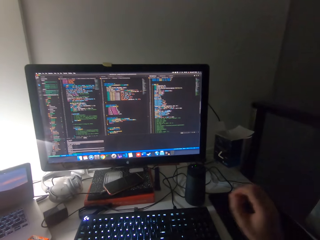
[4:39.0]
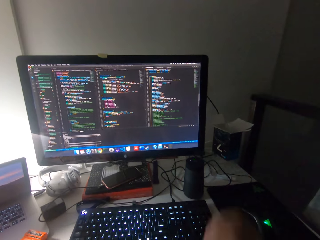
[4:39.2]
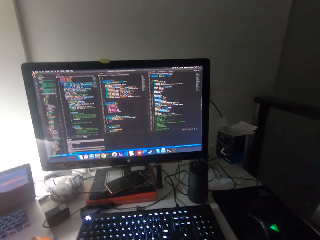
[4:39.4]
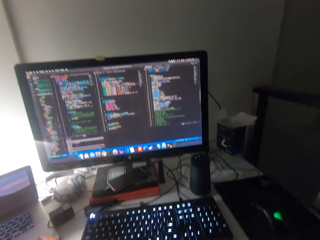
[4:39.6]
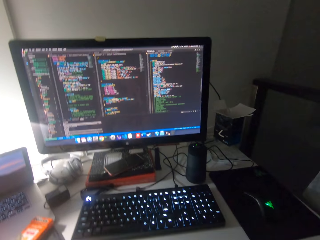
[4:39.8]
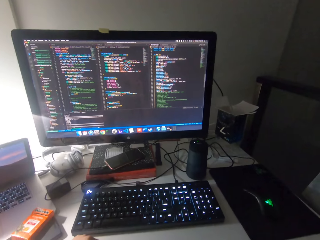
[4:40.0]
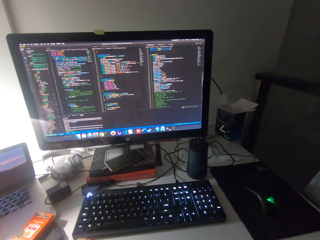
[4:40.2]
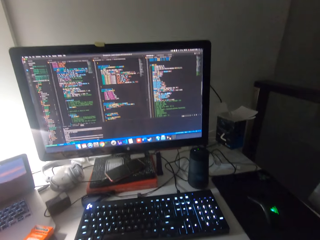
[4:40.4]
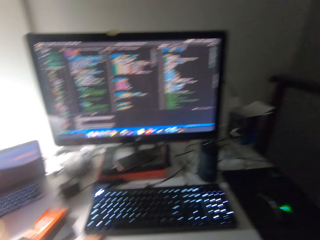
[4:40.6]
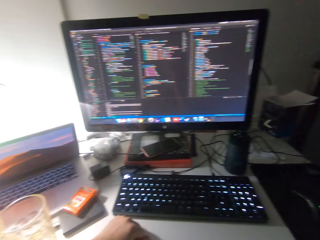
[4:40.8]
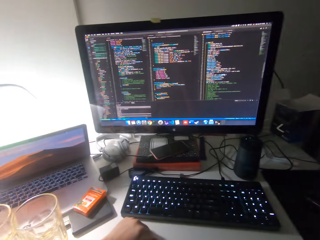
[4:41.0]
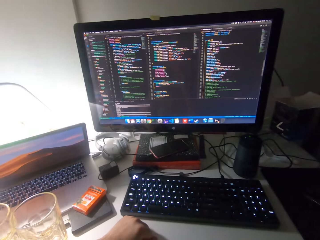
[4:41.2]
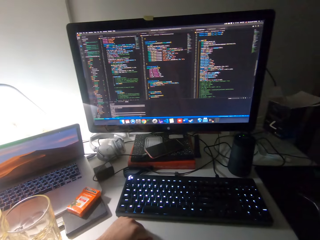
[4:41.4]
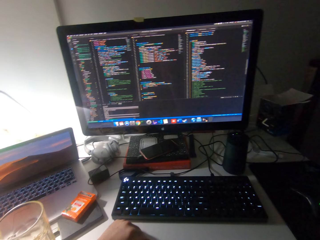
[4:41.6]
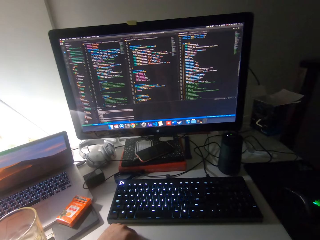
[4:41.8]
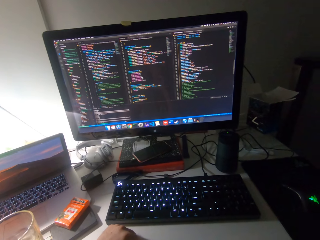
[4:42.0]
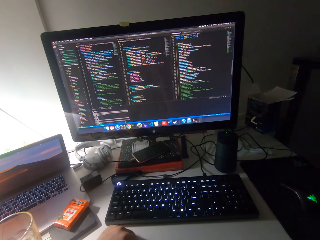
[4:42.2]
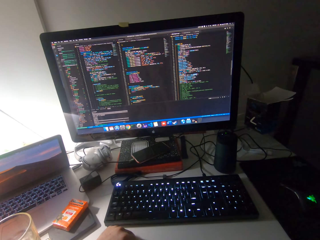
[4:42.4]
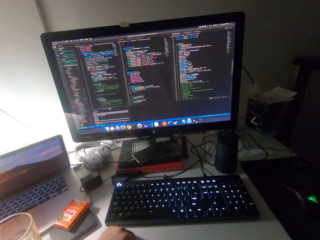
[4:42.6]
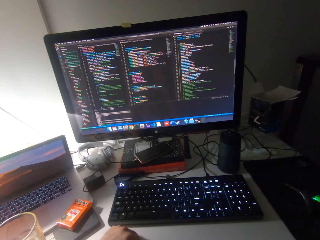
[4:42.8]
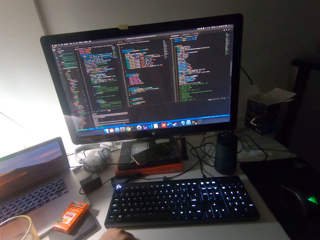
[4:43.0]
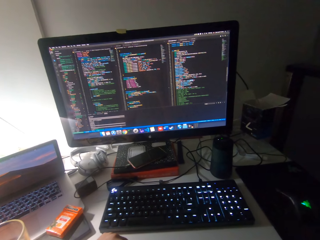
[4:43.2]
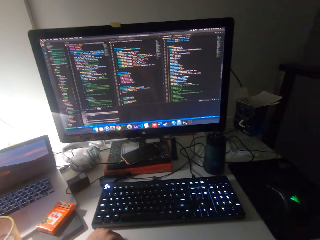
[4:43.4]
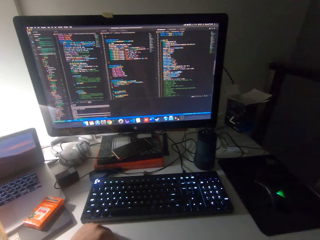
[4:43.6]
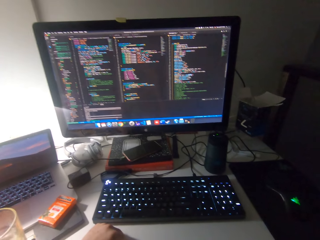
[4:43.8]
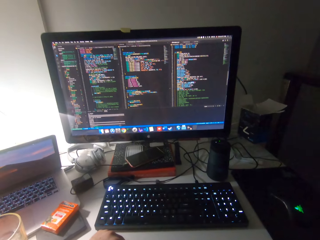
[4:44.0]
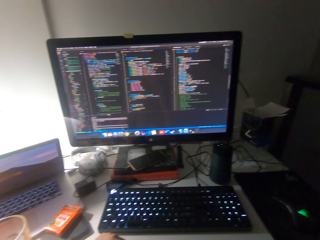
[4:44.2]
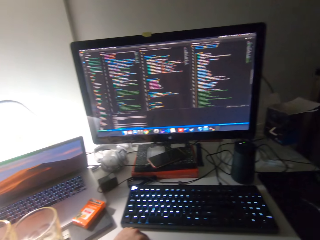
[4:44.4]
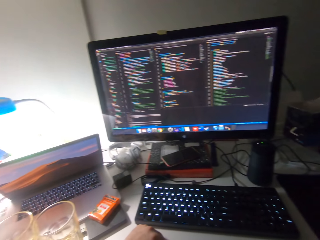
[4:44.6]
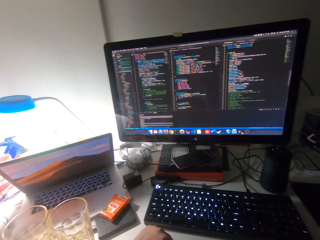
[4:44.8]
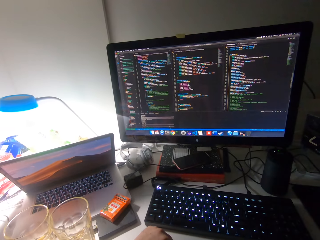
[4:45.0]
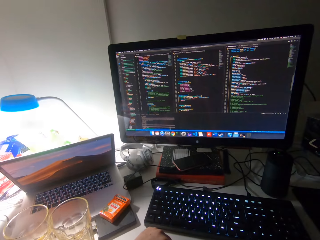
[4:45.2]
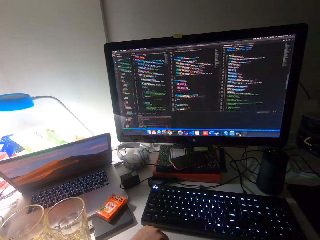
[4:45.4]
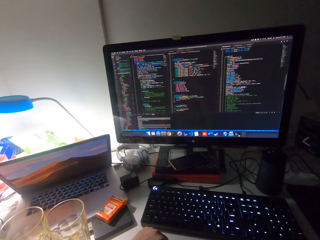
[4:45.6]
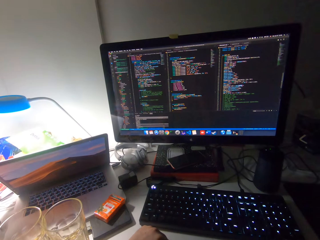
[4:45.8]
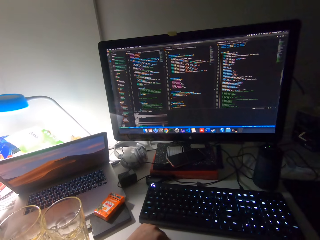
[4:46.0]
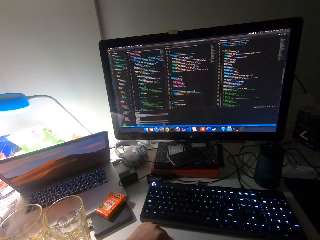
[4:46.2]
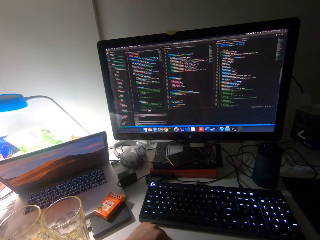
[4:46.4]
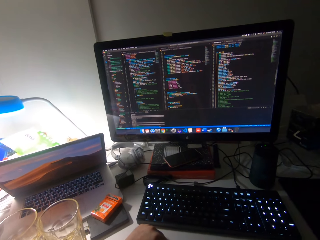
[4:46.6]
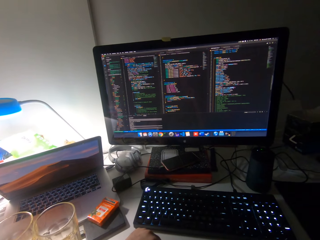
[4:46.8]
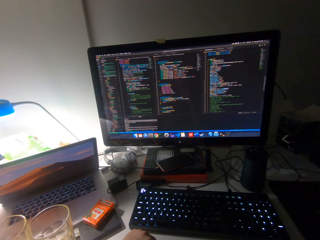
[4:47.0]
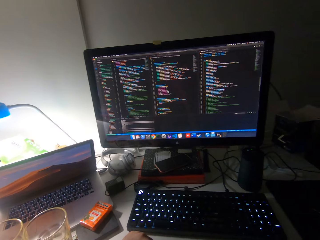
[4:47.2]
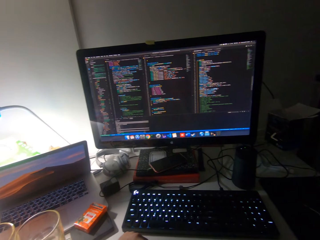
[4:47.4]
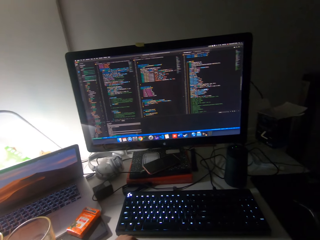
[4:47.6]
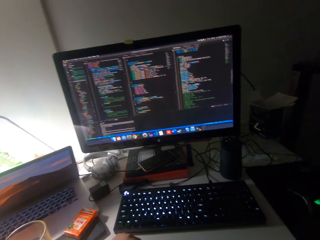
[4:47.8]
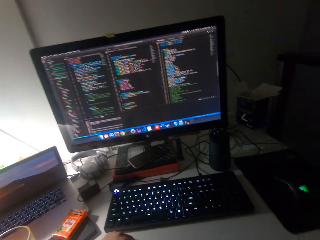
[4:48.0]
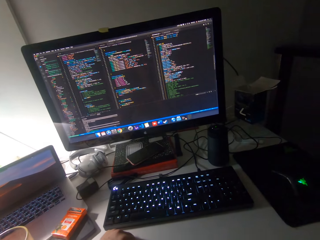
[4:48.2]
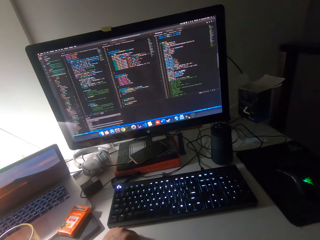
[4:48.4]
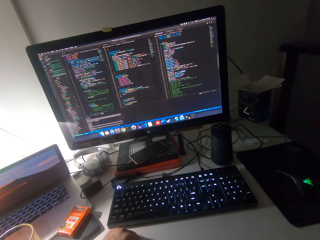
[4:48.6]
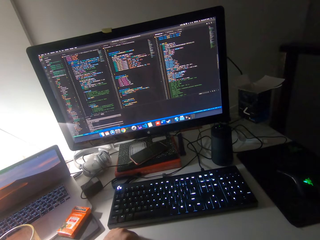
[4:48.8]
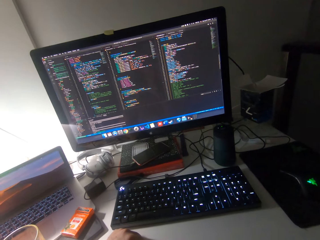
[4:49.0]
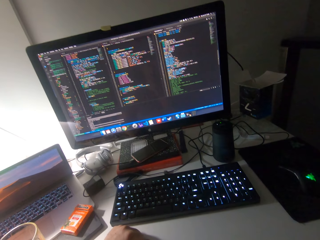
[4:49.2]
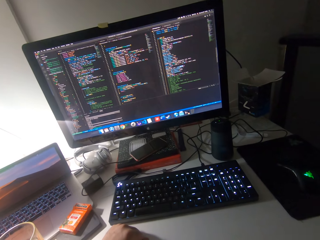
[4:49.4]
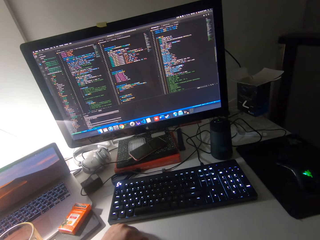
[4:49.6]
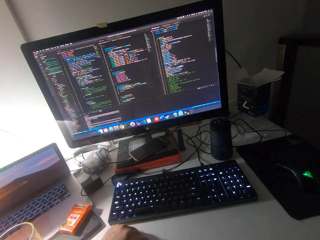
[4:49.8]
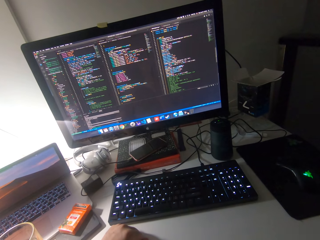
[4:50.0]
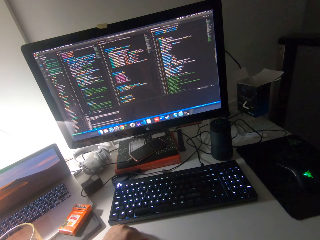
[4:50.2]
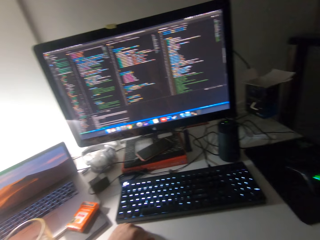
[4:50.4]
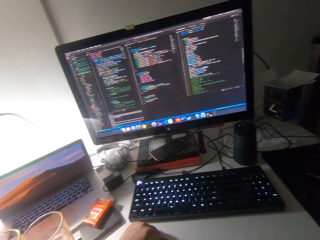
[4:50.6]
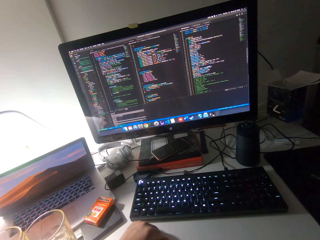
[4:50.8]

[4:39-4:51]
The camera wearer looks at the computer.

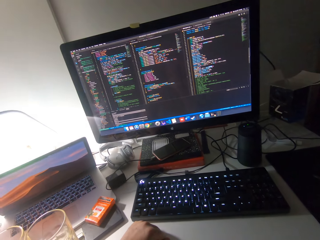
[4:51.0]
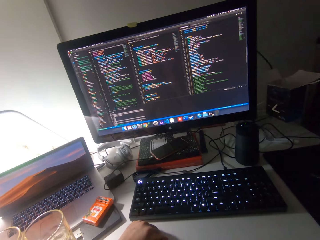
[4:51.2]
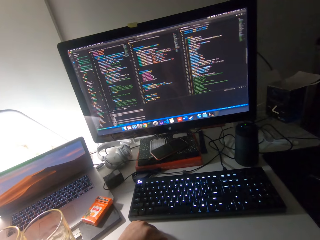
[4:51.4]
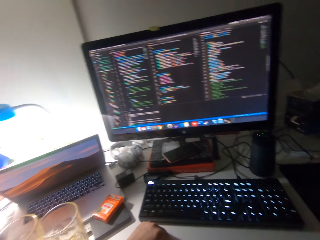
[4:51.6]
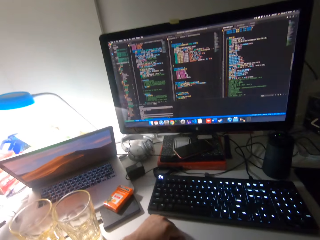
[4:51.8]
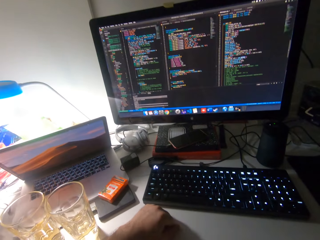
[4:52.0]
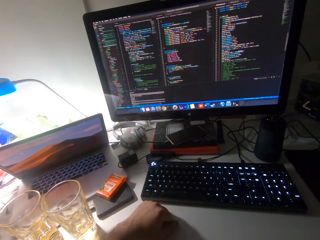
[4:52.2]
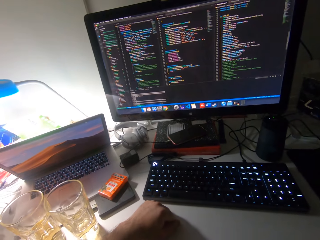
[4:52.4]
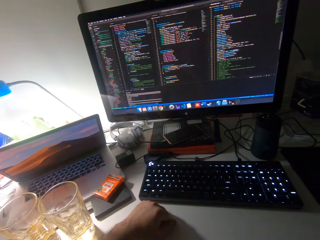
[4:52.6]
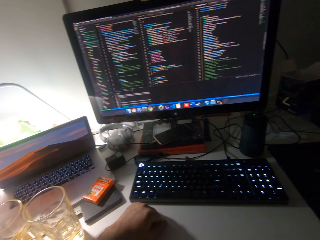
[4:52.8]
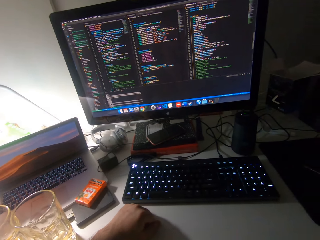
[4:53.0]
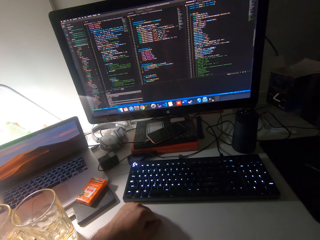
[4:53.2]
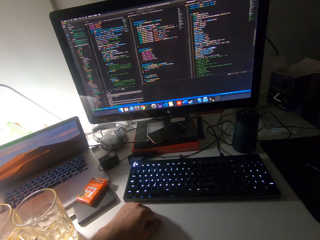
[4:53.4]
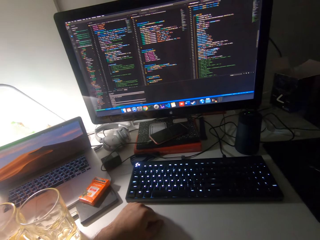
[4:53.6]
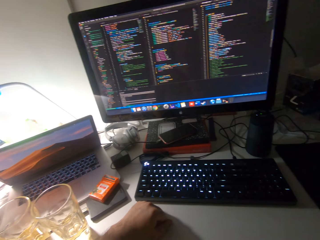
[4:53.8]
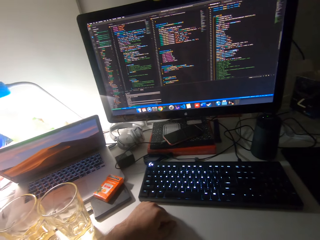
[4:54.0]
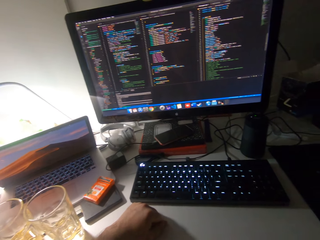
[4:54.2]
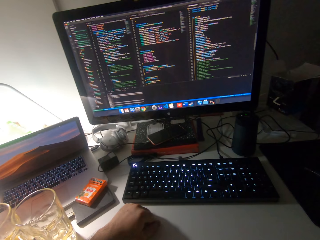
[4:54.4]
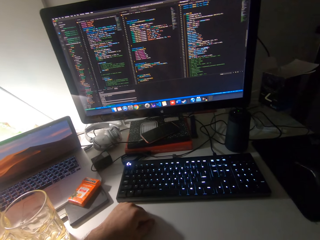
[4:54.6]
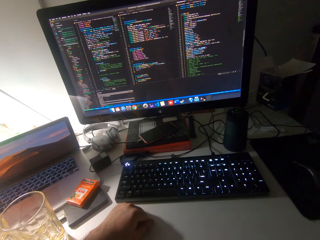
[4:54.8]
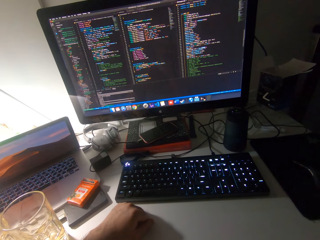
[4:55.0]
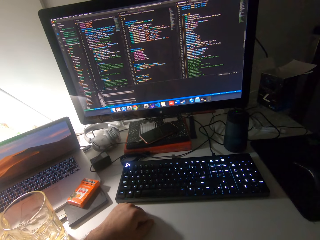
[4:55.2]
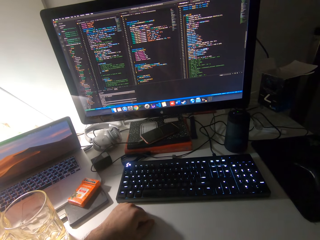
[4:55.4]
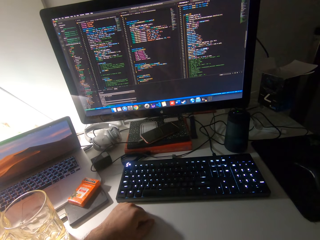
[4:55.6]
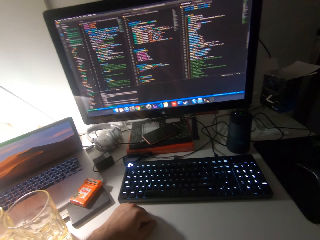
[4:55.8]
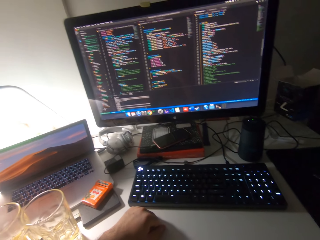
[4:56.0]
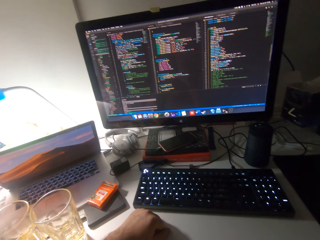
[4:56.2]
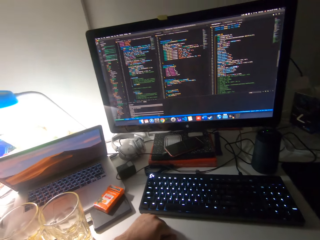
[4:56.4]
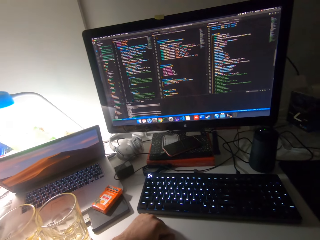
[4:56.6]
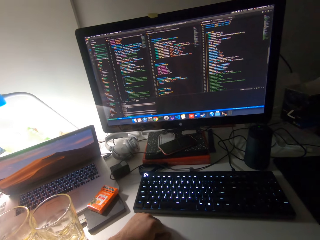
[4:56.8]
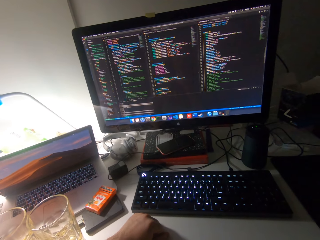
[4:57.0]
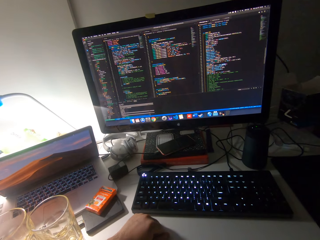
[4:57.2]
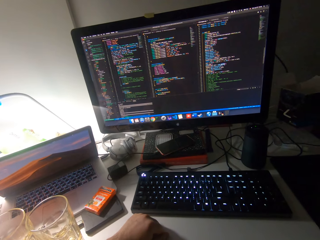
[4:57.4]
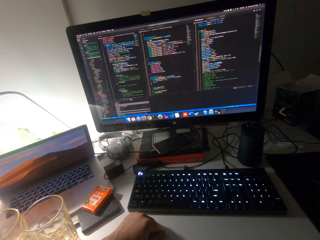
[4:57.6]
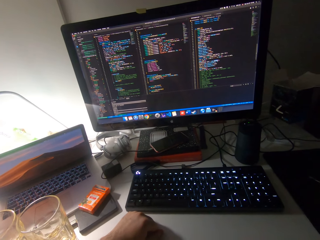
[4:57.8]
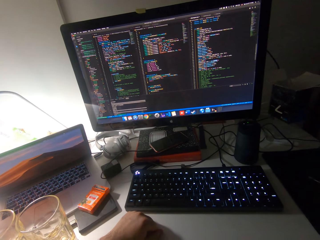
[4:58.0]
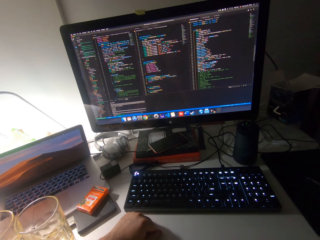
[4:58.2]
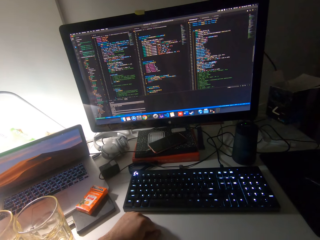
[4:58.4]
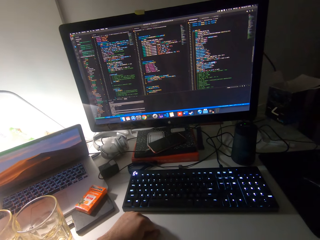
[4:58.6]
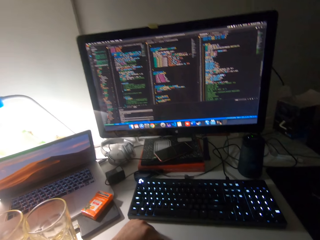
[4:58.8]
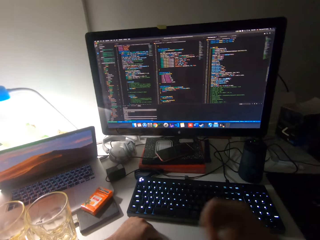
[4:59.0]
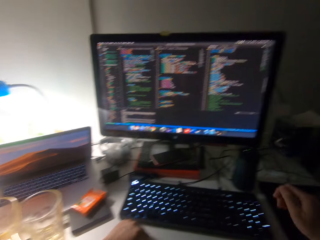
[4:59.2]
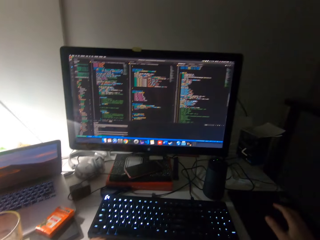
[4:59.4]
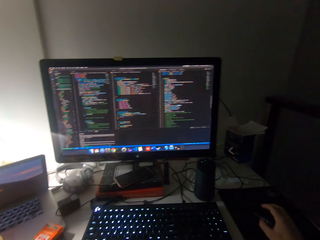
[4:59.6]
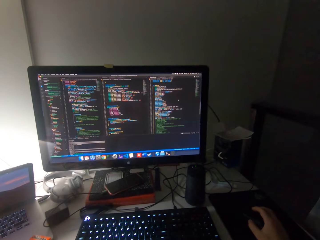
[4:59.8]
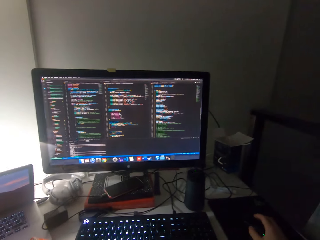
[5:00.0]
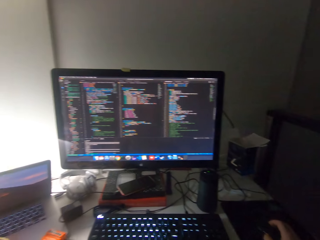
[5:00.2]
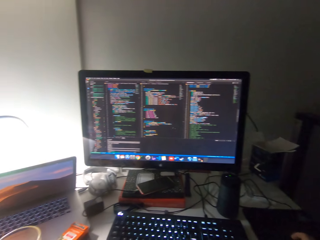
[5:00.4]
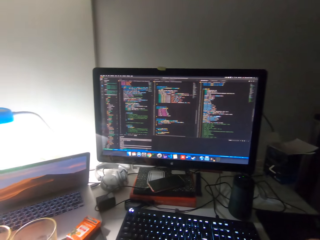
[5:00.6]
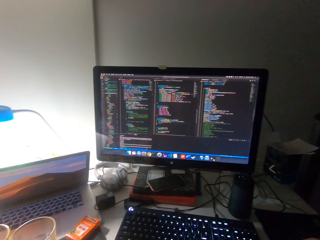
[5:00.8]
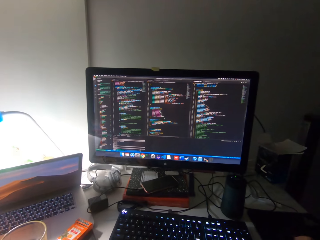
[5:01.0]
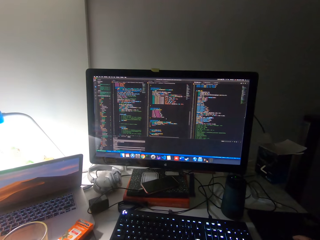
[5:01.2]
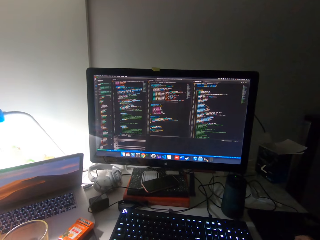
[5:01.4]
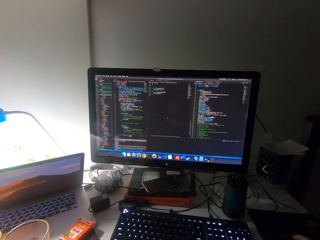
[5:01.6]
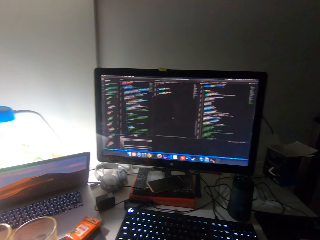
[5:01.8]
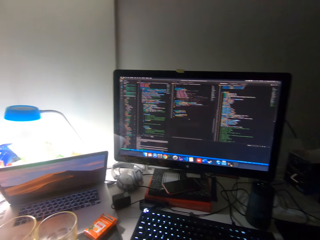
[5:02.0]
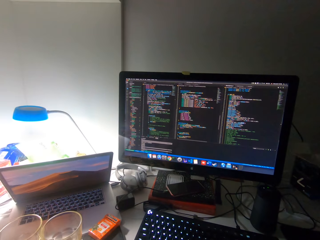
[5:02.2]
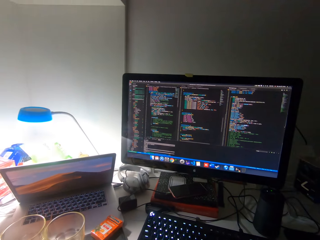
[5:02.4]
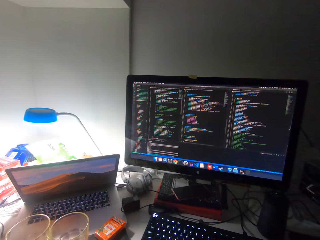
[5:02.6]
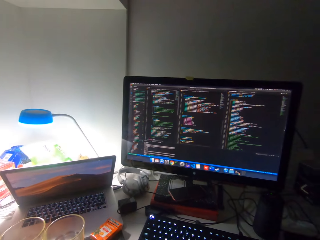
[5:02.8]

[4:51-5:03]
The camera wearer operates the mouse with his right hand.
